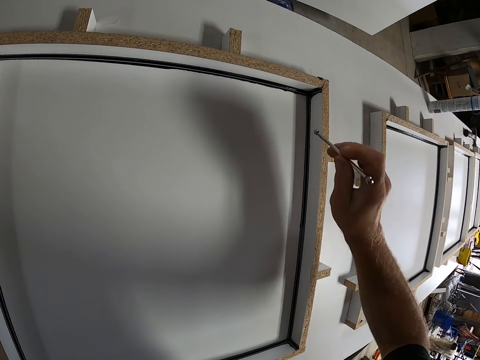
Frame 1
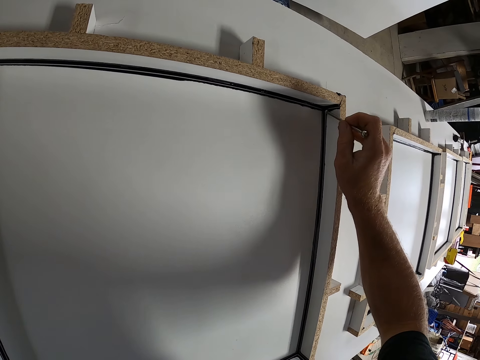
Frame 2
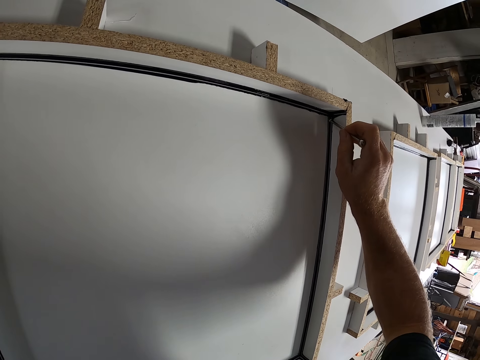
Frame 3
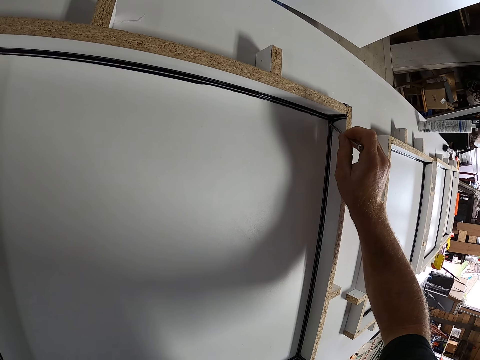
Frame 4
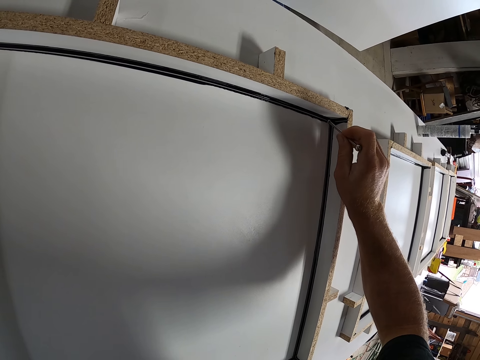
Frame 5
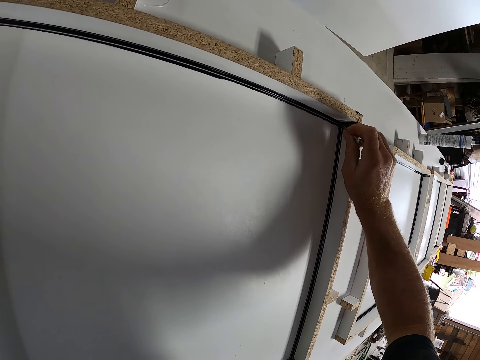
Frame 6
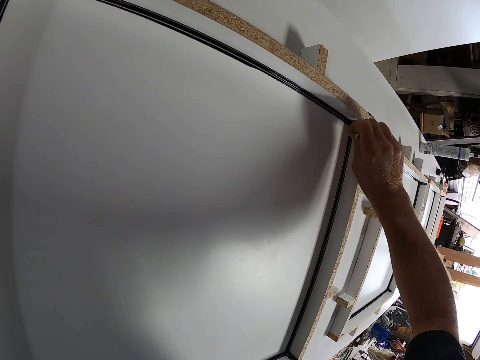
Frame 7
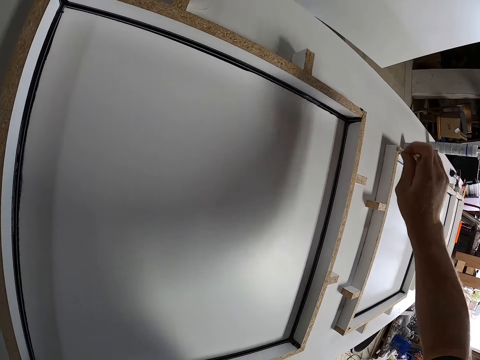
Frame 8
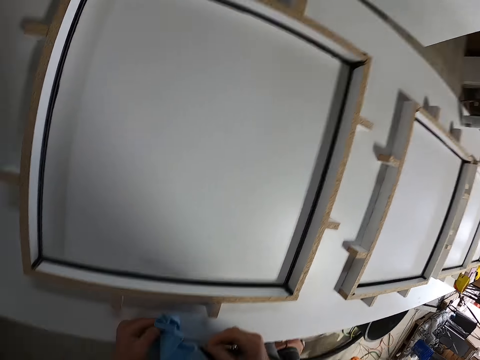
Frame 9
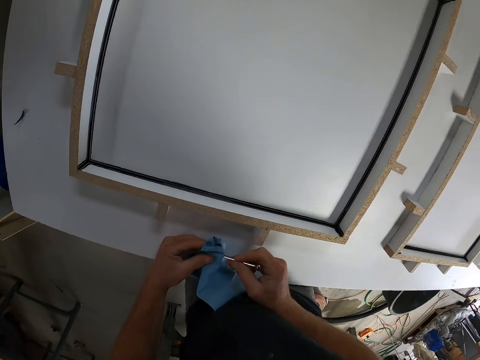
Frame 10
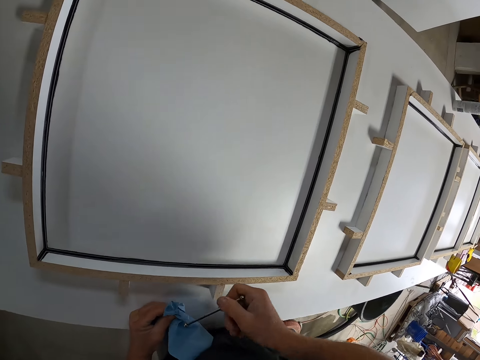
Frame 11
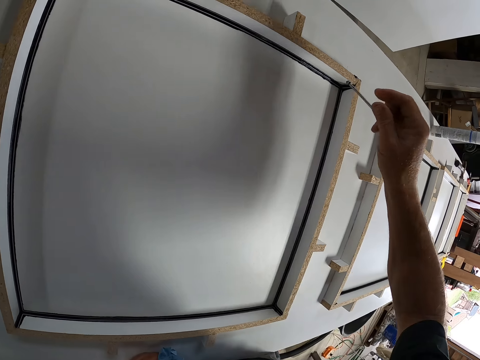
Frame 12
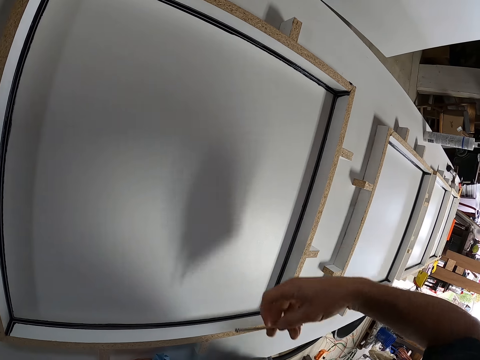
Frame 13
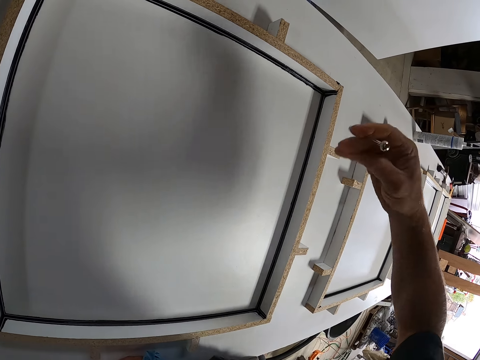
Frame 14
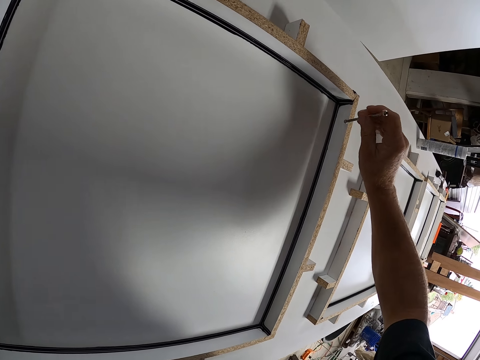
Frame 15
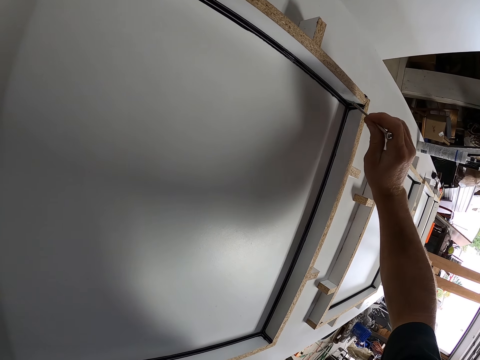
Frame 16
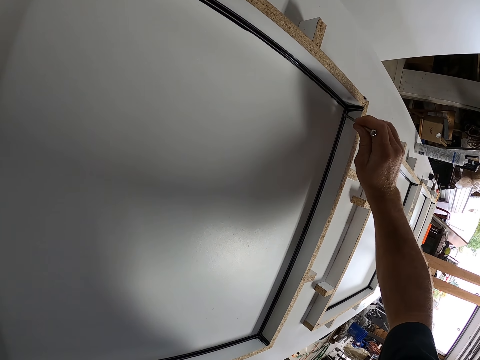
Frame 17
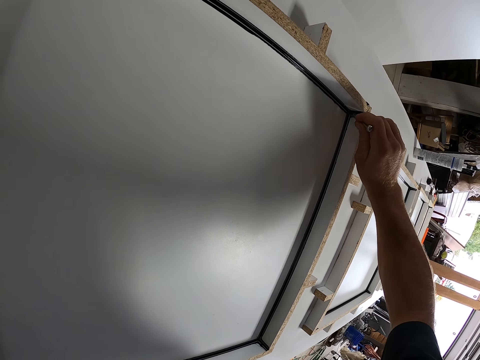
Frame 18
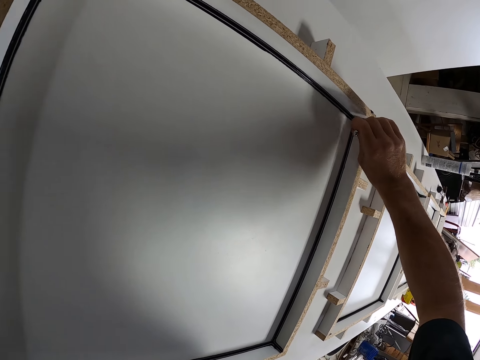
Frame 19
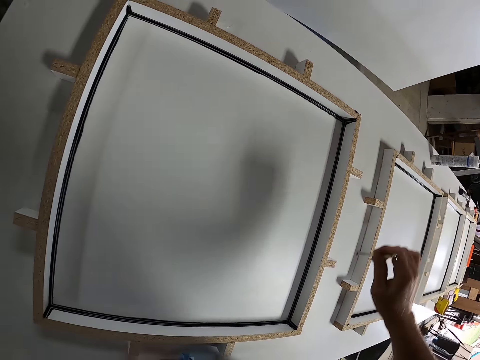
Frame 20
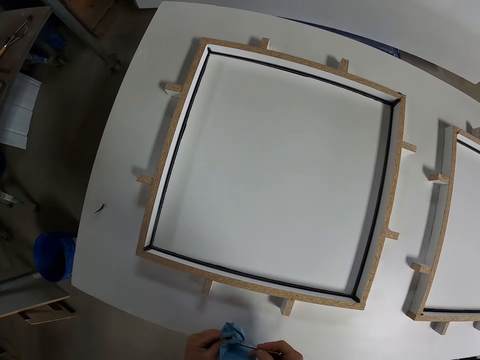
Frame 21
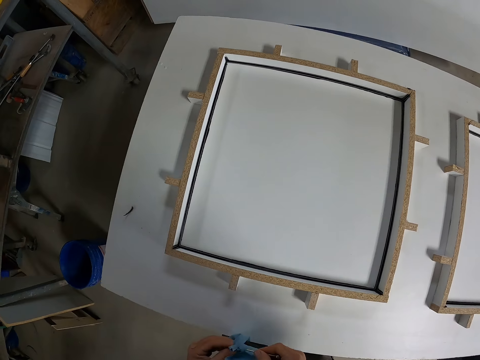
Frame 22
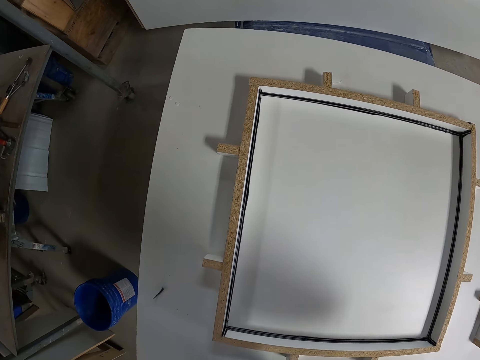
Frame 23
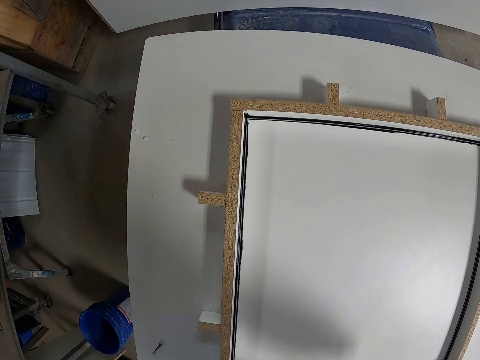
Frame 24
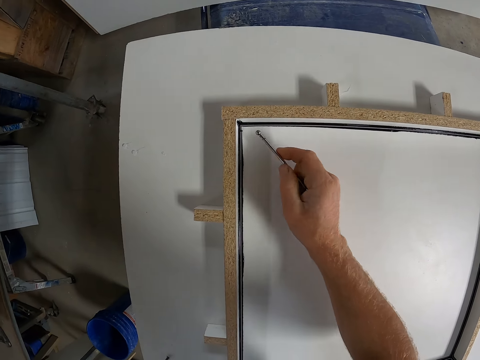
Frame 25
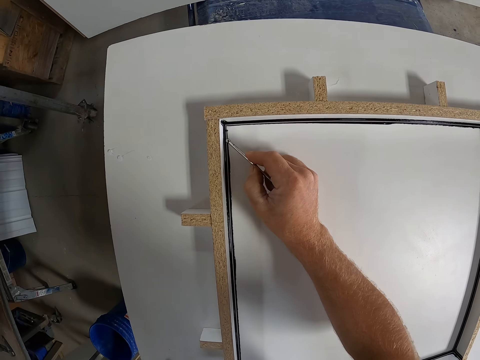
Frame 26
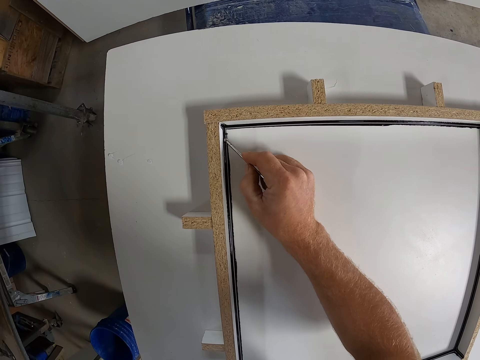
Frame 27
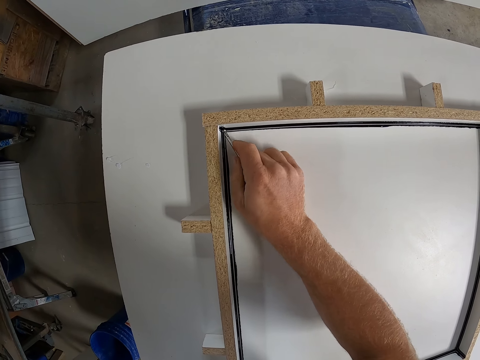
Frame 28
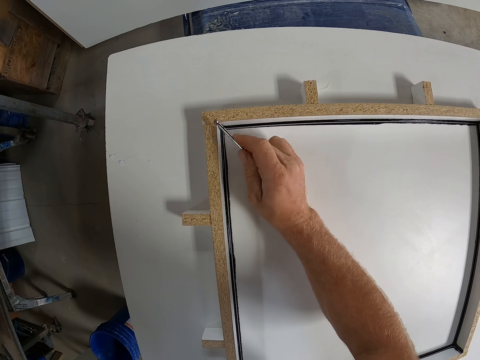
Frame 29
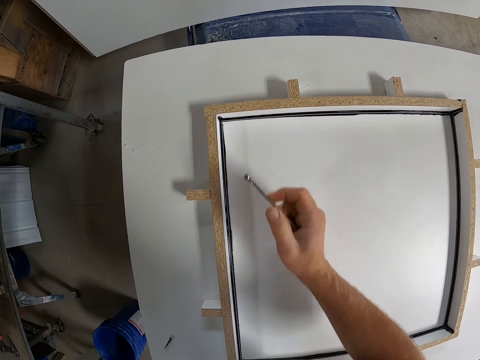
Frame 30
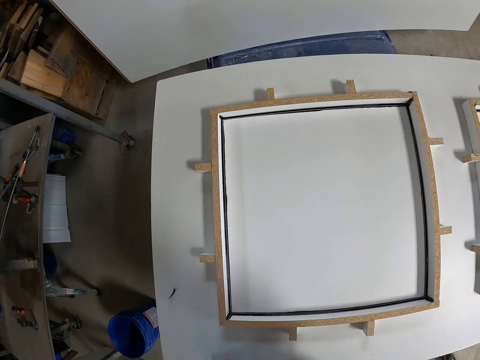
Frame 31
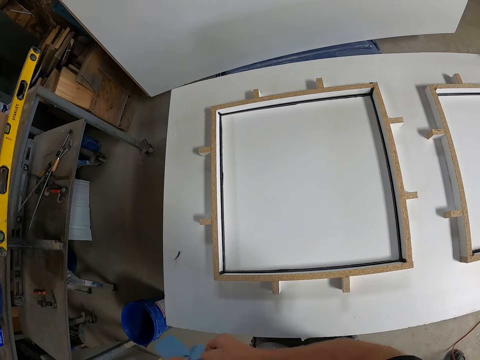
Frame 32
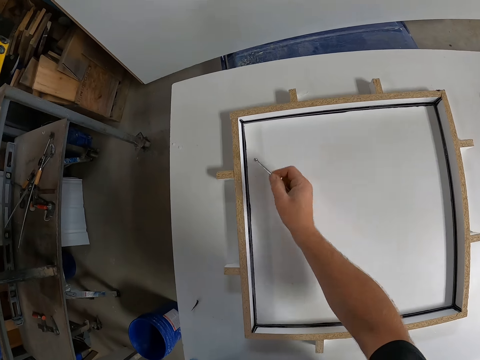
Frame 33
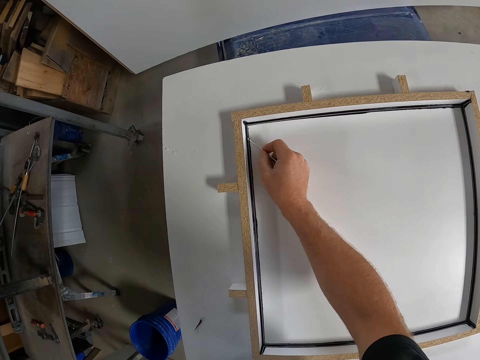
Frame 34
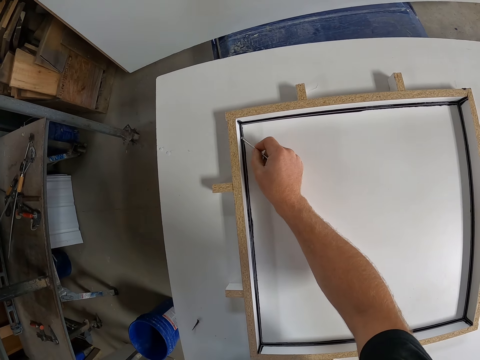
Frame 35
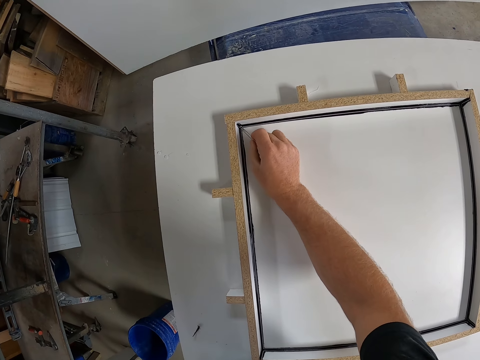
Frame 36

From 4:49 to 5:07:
The camera wearer scrapes off the silicone sealant using a glue scraper. They trace the ink line on the board with the nail. They wipe the glue scraper on a rag. They scrape off the silicone sealant using the glue scraper. They pick up the ink deposit on the board with the nail. They wipe the glue scraper on the rag. They scrape off the silicone sealant using the glue scraper. They trace the ink line on the board with the nail. They wipe the glue scraper on the rag. They scrape off the silicone sealant using the glue scraper.

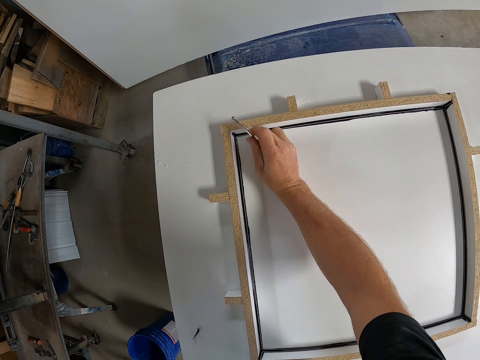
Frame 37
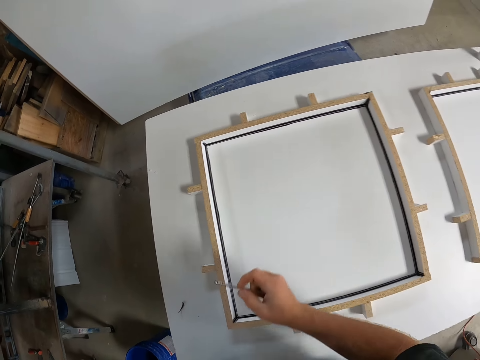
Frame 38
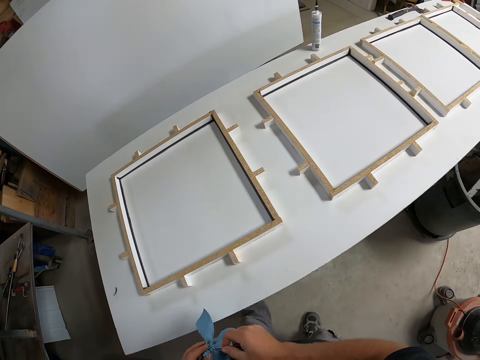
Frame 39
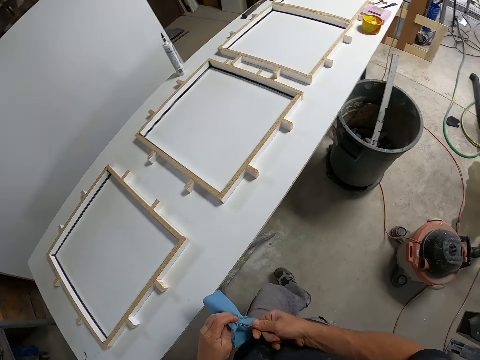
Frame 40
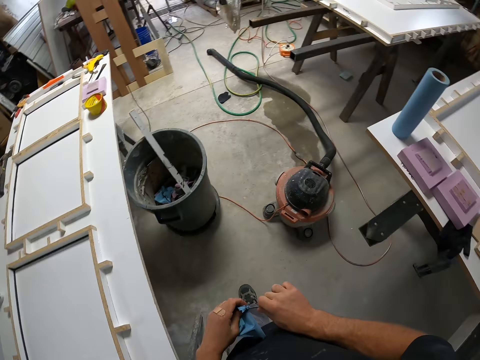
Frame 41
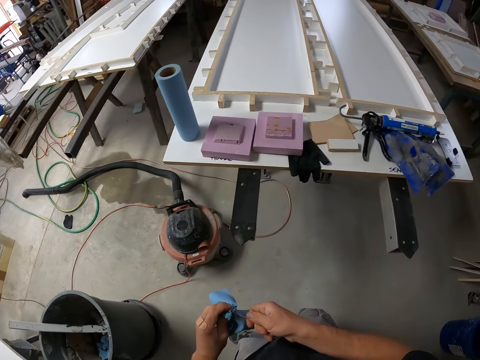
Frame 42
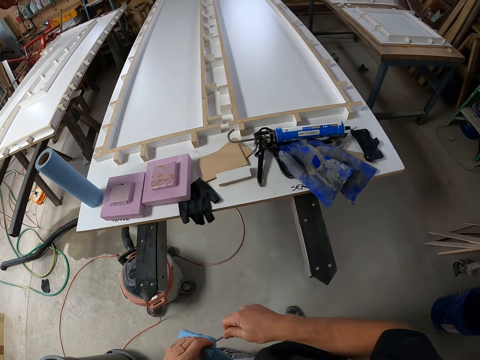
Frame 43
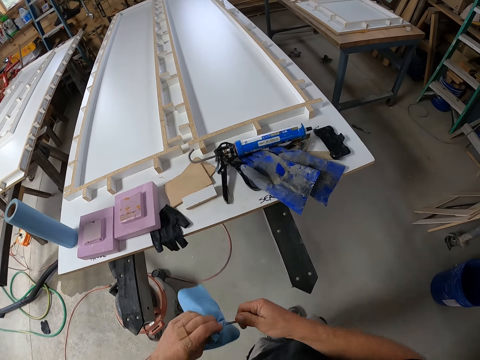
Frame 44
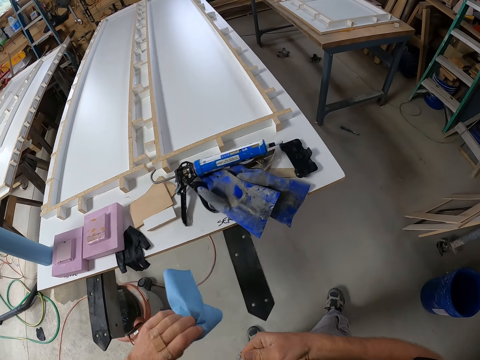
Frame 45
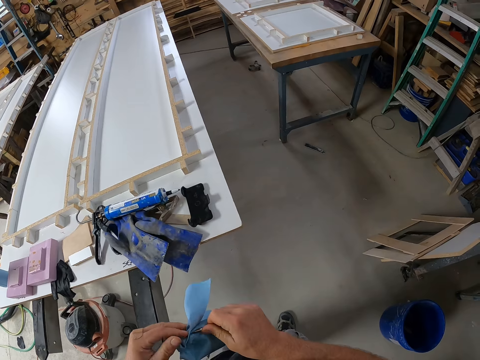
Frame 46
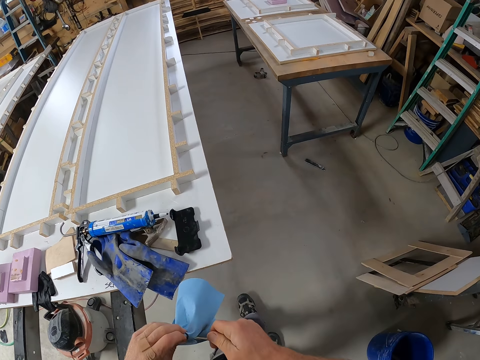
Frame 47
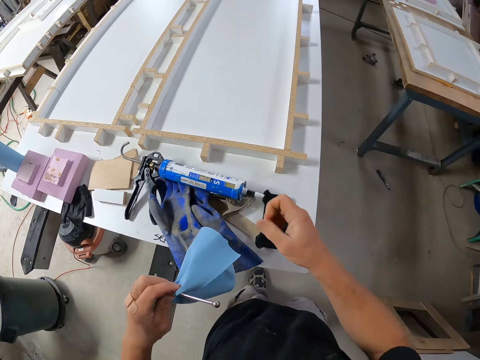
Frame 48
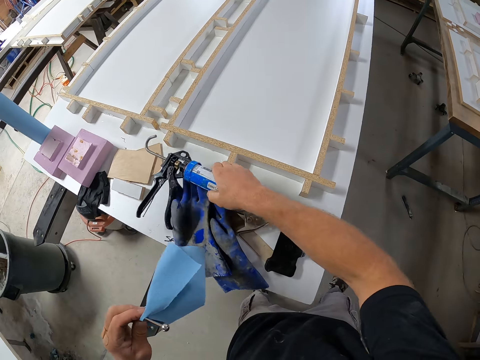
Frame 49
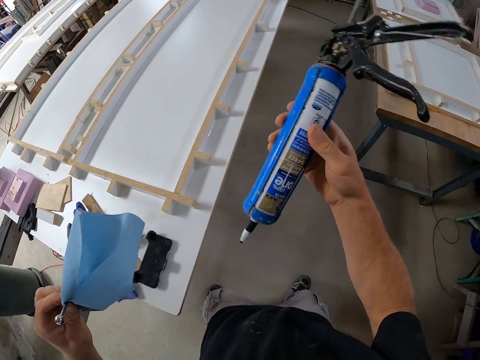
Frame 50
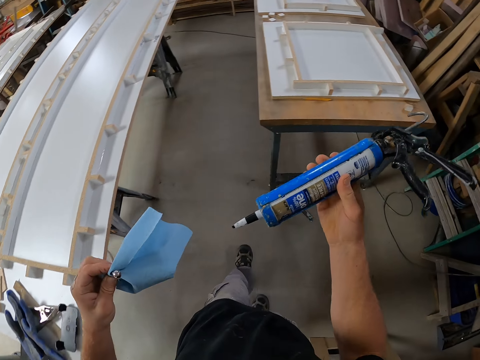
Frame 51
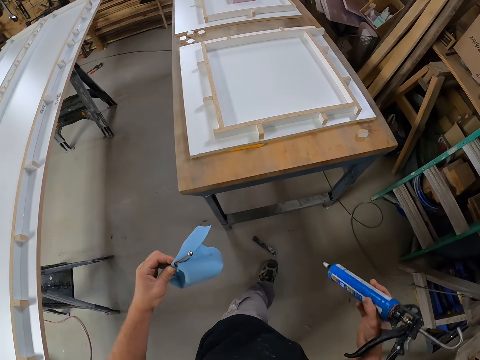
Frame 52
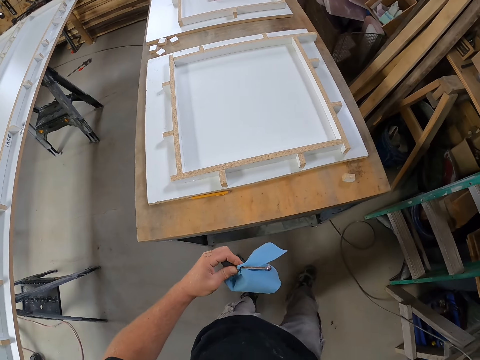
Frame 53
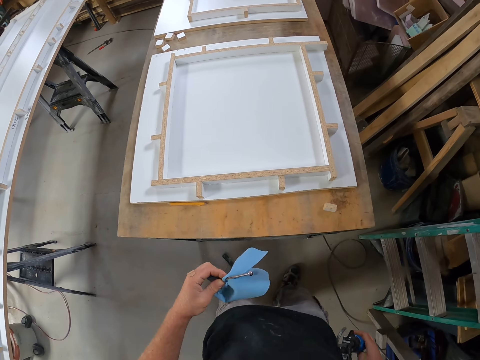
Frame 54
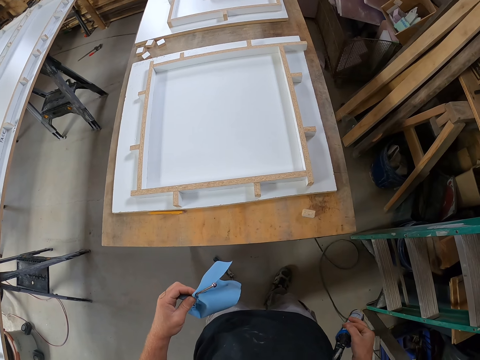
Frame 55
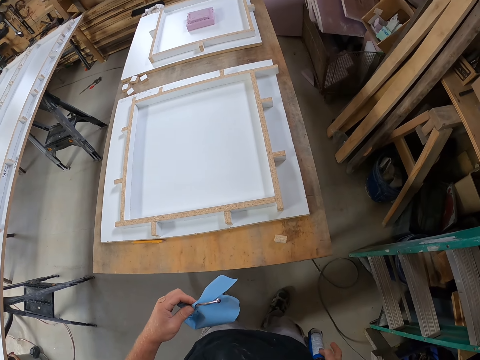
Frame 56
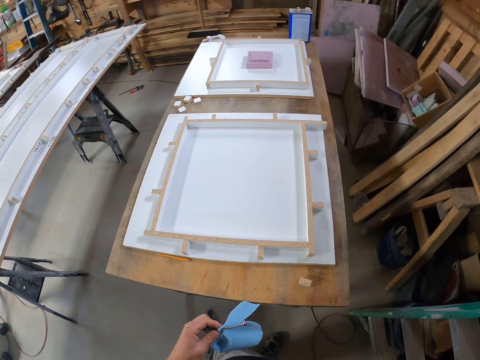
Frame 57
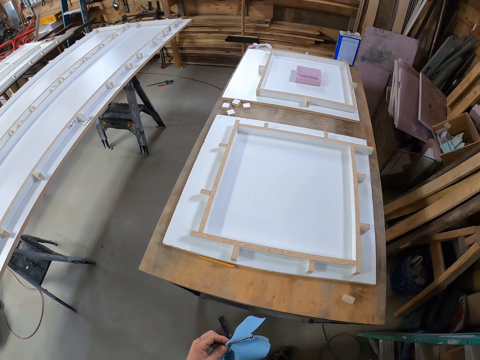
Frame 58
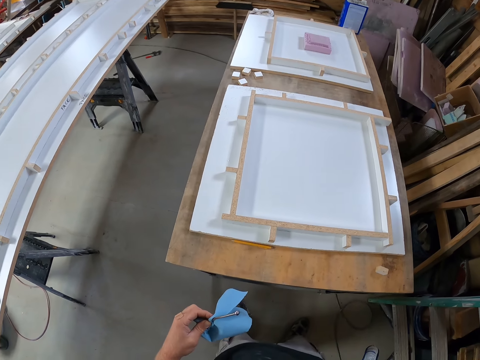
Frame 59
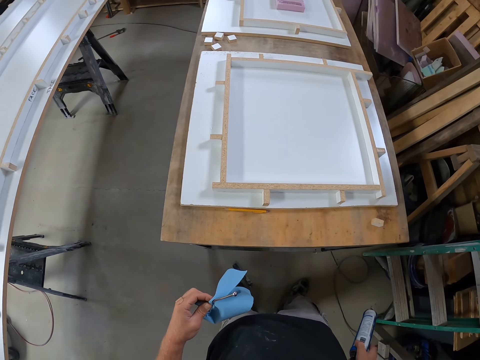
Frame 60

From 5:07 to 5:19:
The camera wearer wipes the glue scraper on a rag. They walk around the workshop. They wipe the glue scraper on the rag. They walk around the workshop. They pick up the ink gun on the board. They stand still.
